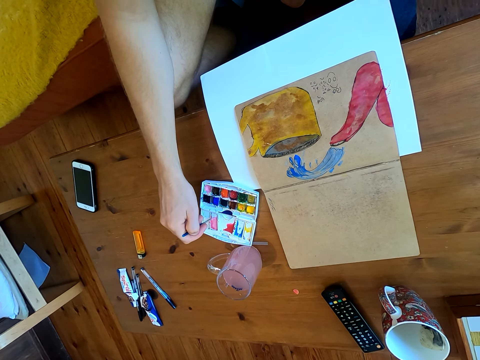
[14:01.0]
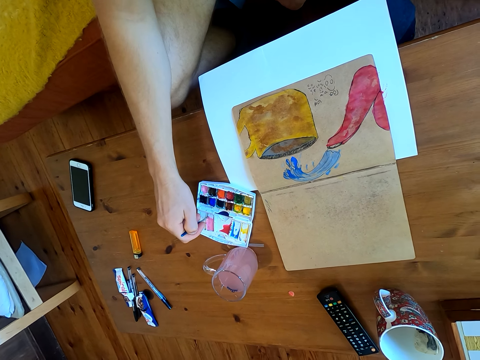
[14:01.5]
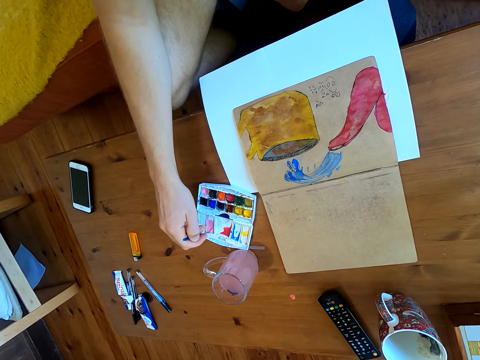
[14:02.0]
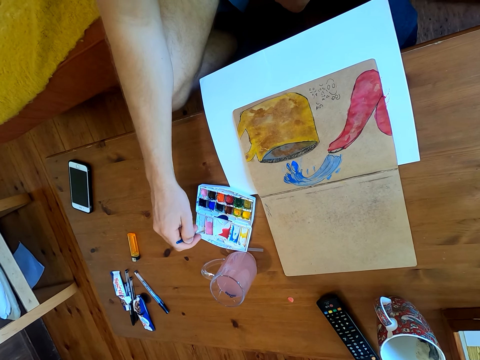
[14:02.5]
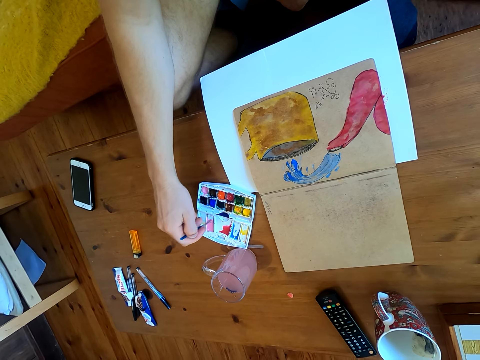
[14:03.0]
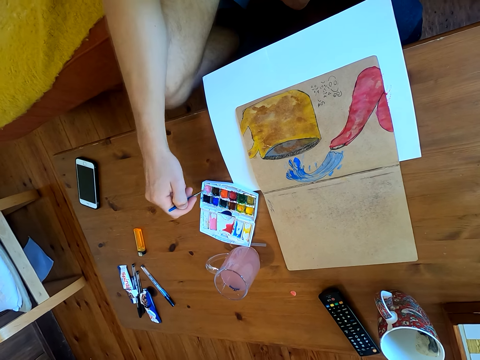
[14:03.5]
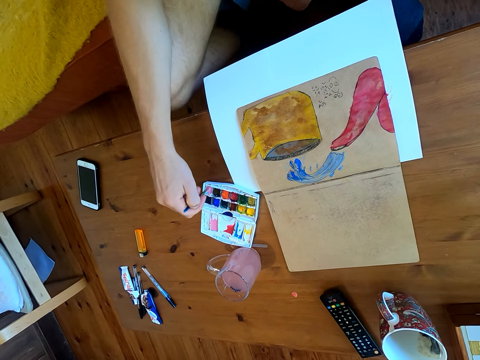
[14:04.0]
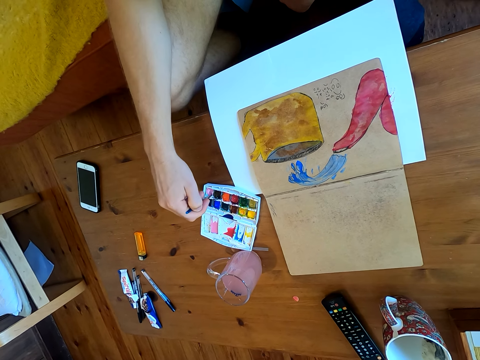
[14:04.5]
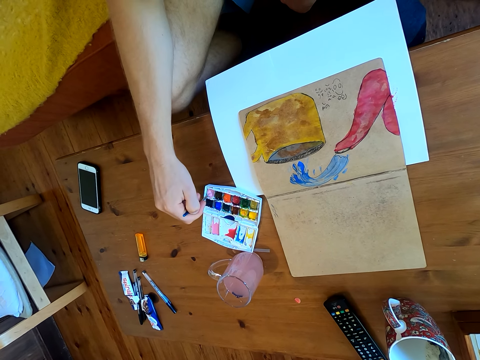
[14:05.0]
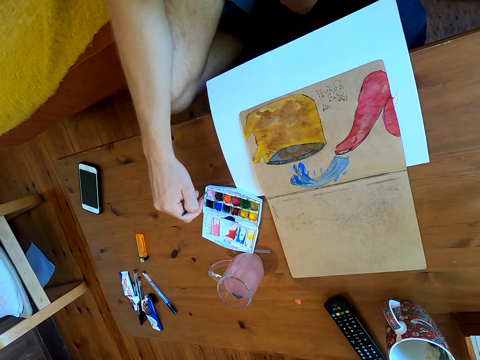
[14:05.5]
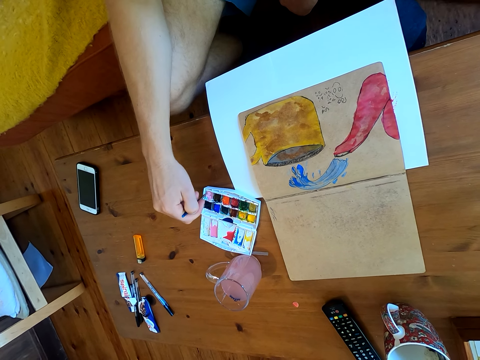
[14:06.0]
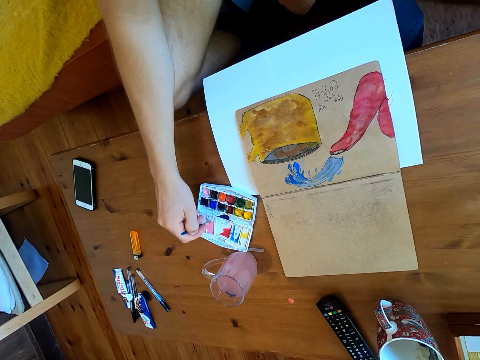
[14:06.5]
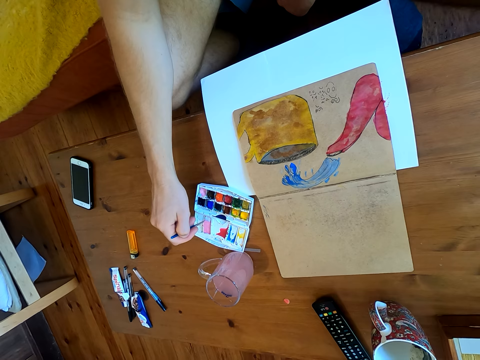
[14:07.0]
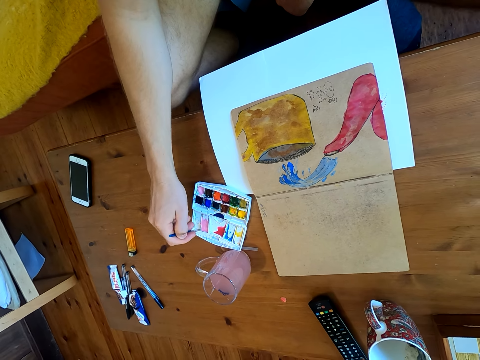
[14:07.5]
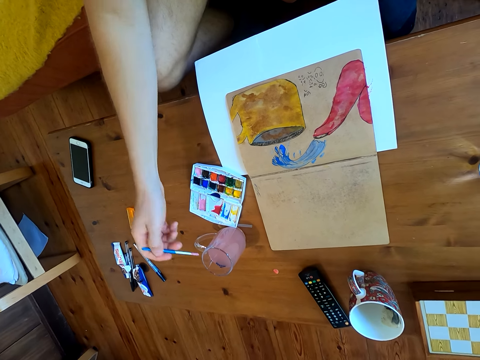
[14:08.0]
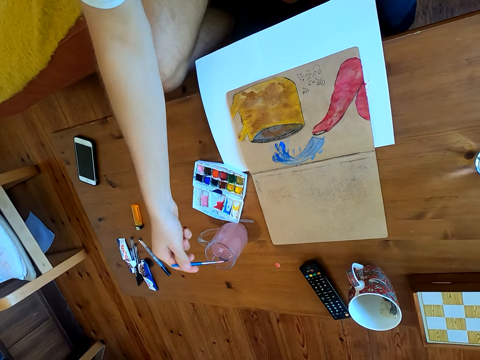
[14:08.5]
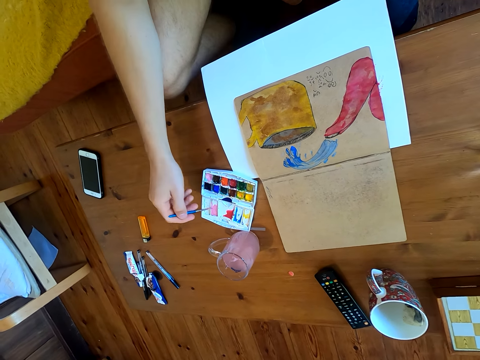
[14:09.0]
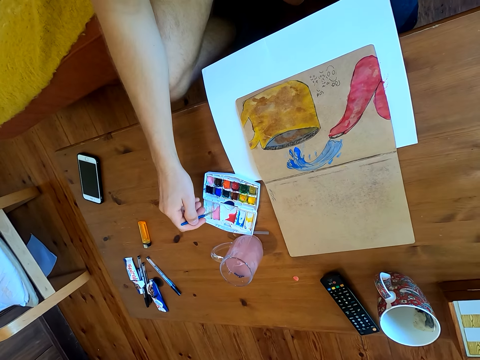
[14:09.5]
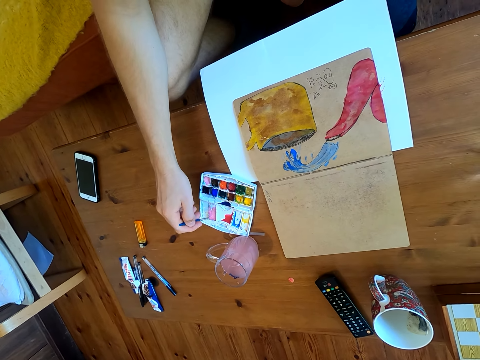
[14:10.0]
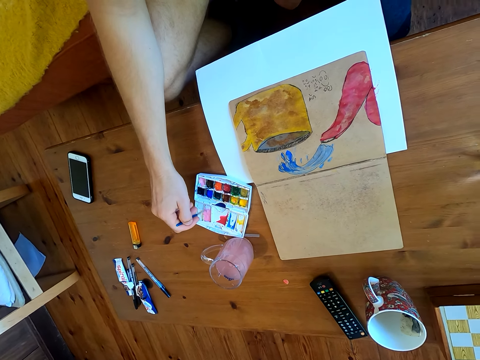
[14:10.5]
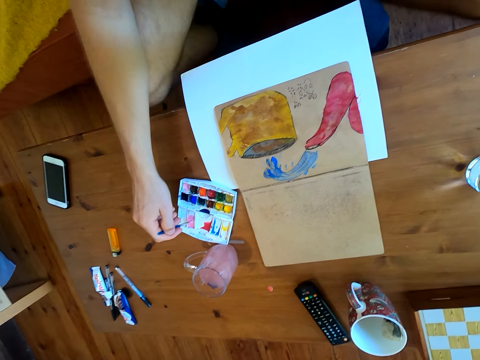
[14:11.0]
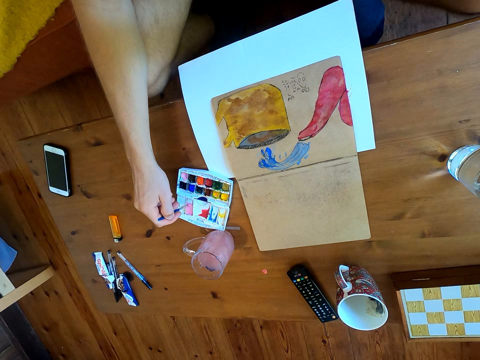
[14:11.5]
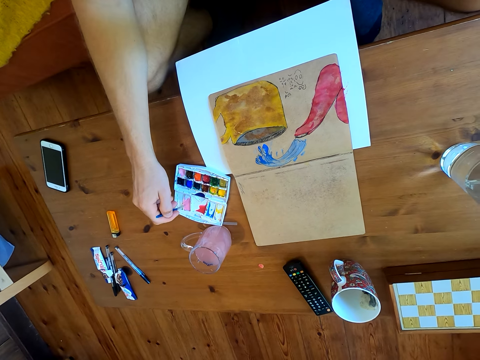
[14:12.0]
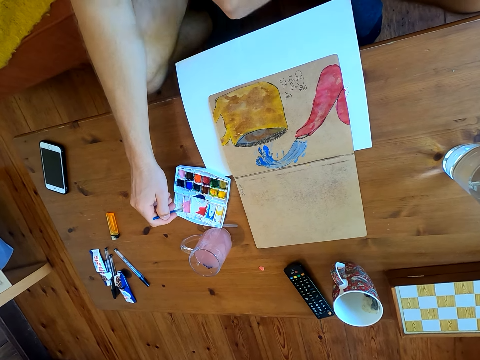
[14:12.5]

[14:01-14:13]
The camera wearer dips the brush in liquid. They immerse the brush in watercolor.

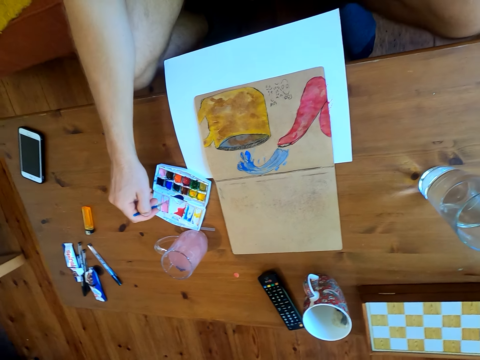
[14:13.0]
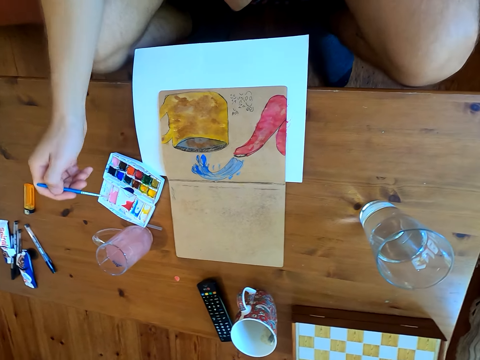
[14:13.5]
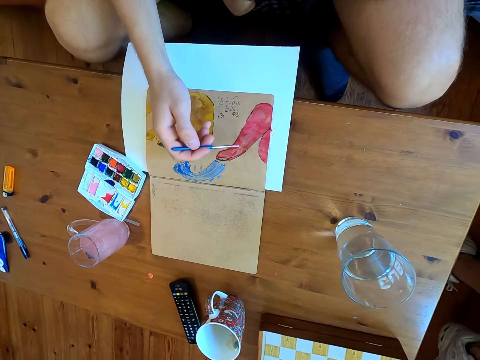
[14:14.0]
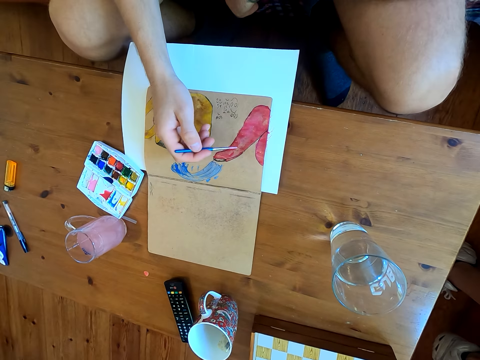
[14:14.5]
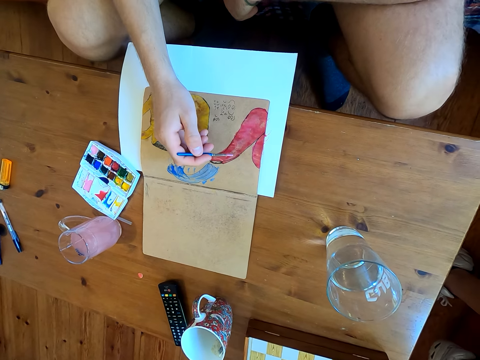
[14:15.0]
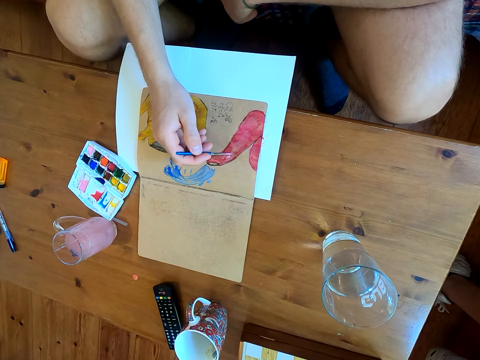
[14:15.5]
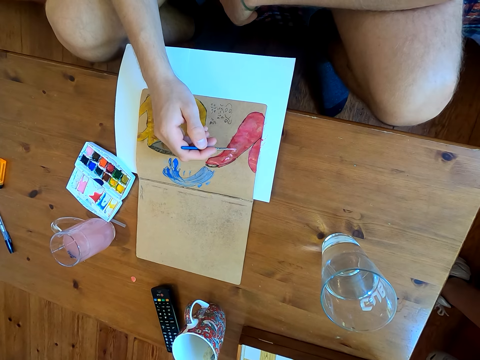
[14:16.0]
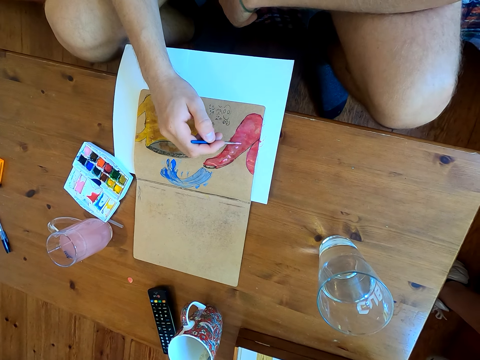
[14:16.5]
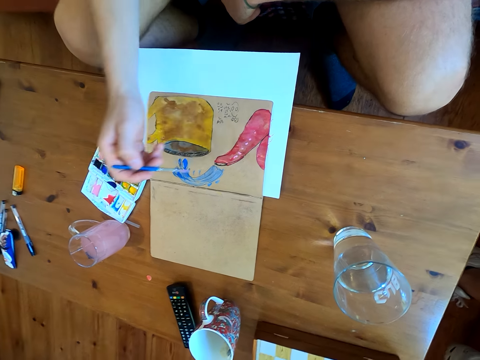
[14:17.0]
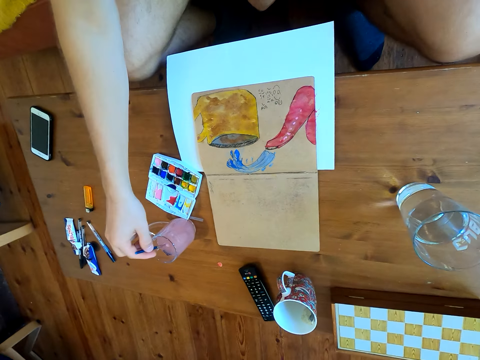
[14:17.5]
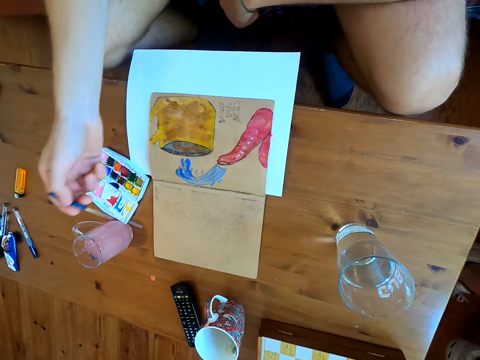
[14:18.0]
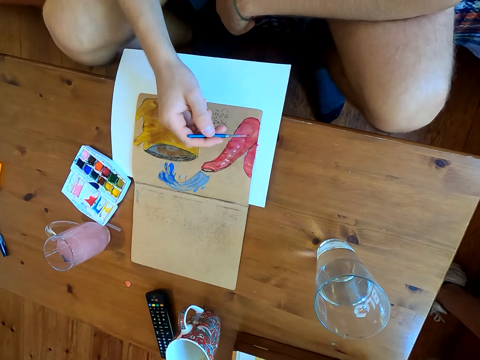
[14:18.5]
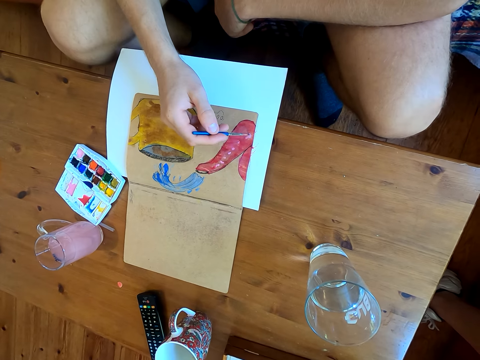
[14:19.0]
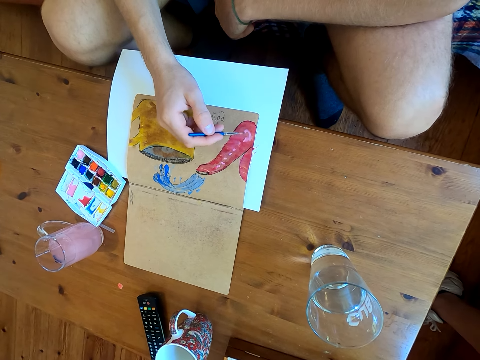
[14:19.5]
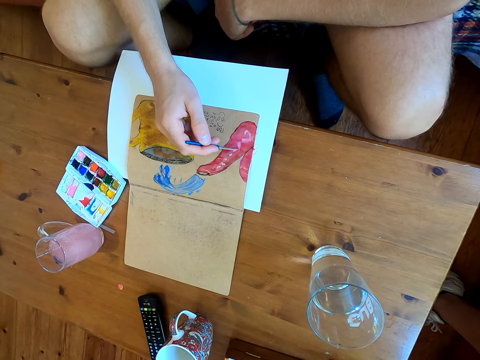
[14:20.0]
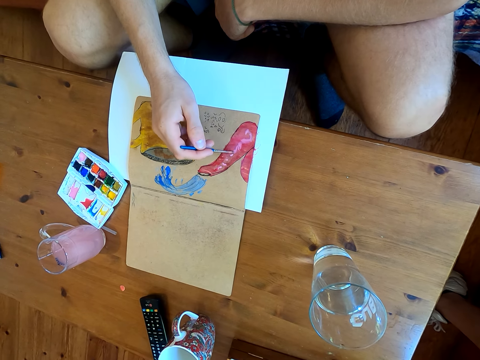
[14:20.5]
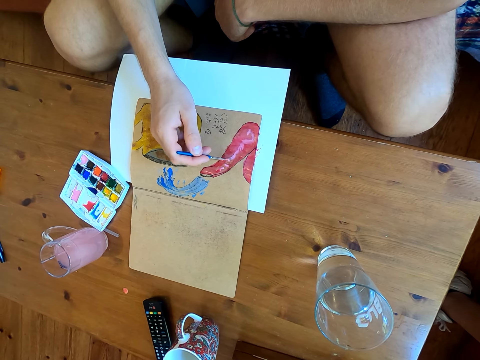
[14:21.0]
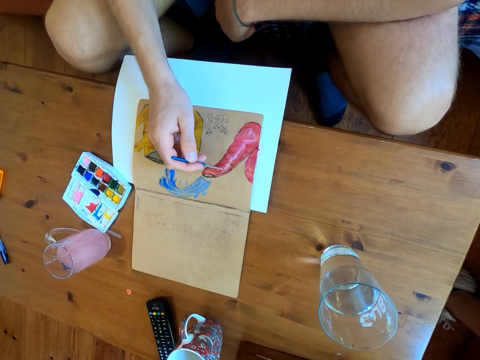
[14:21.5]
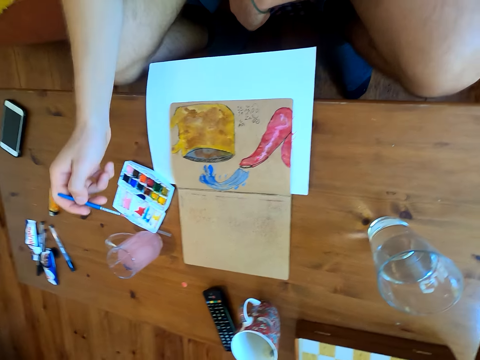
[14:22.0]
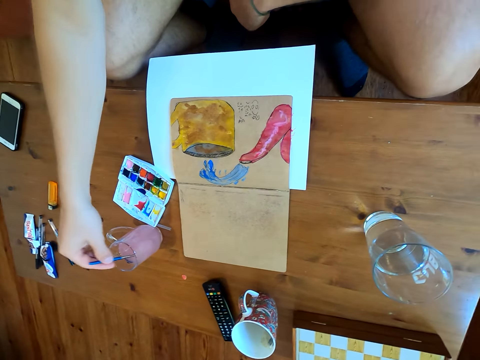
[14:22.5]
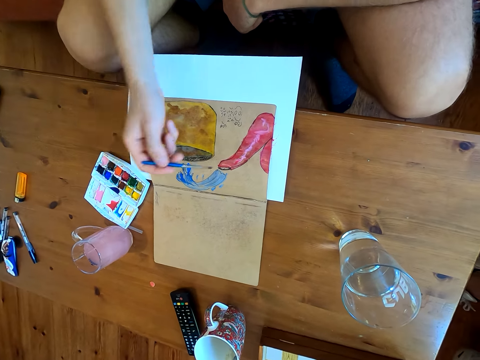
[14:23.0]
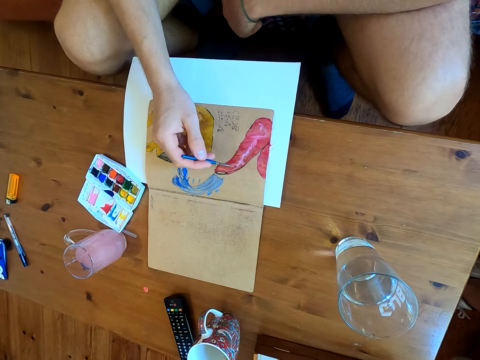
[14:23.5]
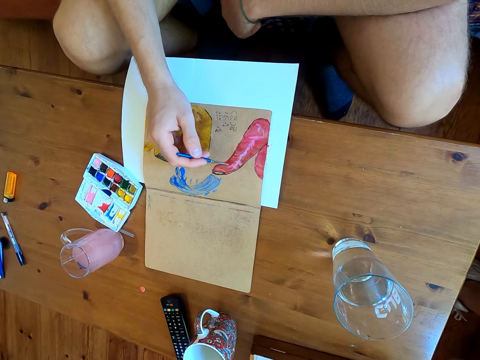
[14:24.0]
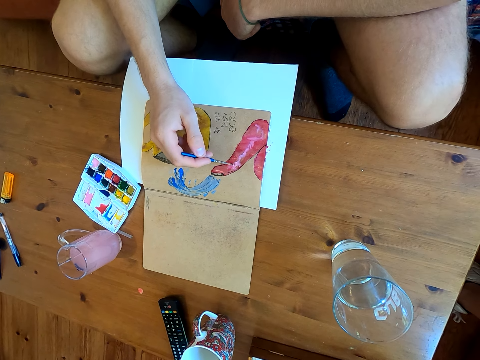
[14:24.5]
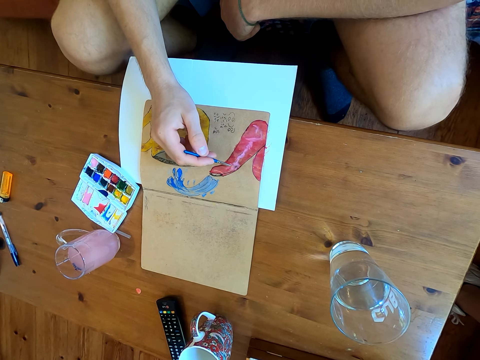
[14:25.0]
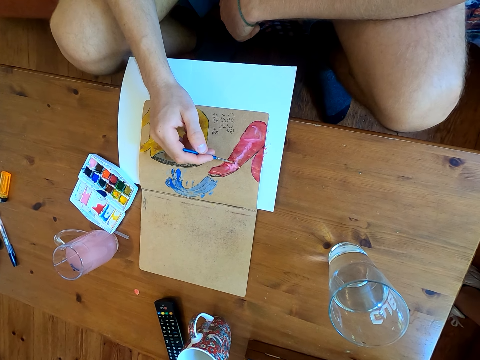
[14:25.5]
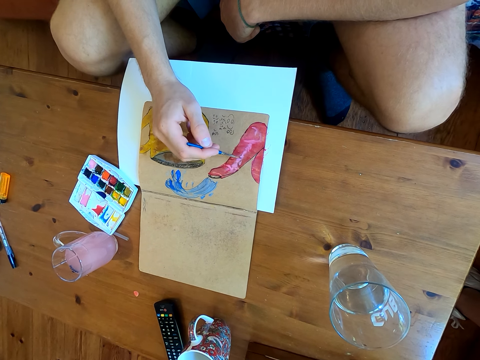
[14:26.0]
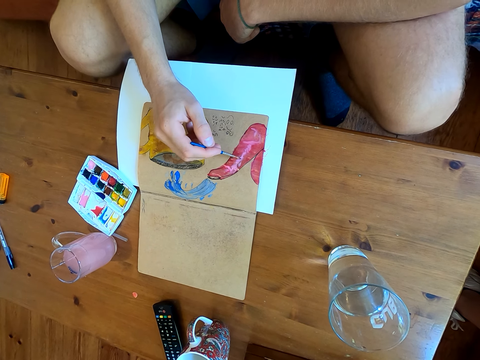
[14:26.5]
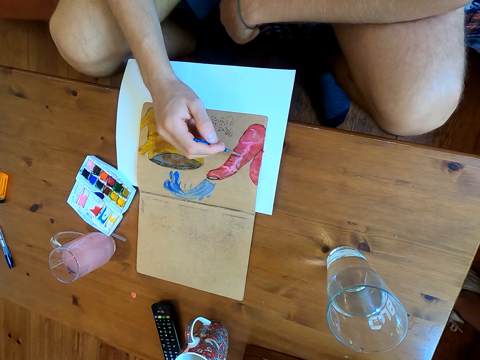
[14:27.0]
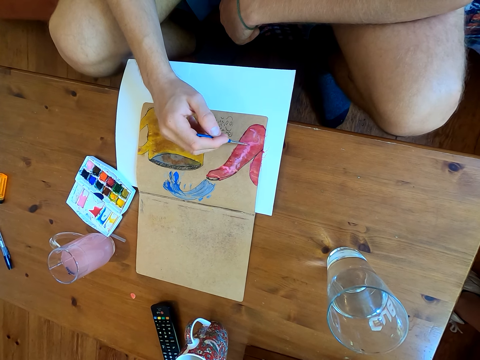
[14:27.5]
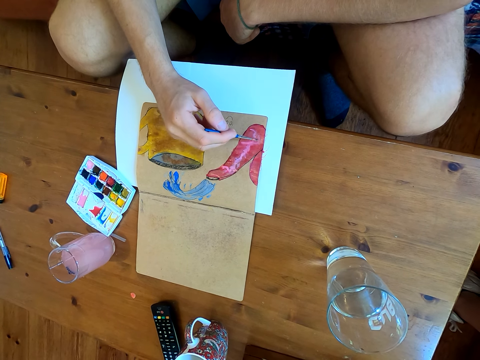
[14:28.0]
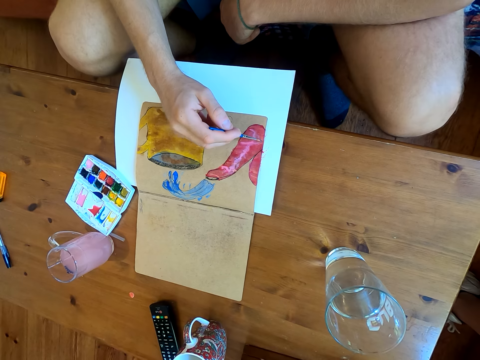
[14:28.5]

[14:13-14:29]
The camera wearer paints the drawing on the book or paper. They dip the brush in liquid. They paint on the paper. They dip the brush in liquid. They paint on the paper.
